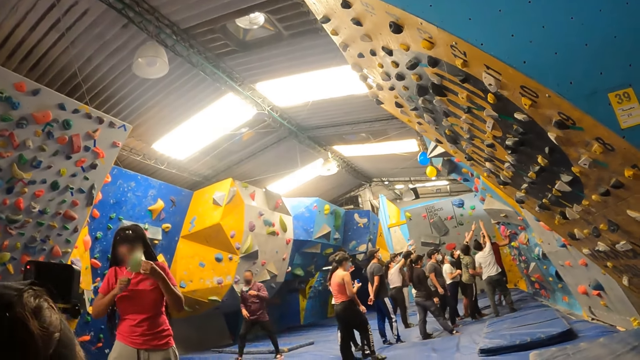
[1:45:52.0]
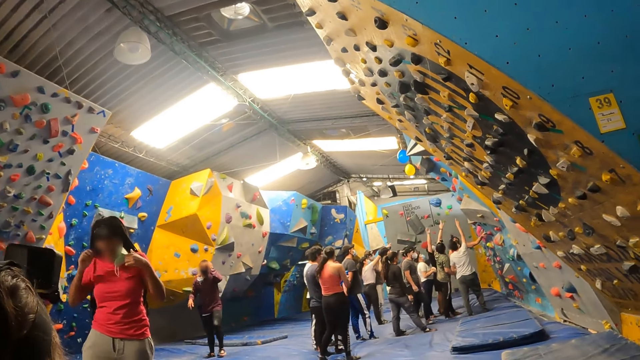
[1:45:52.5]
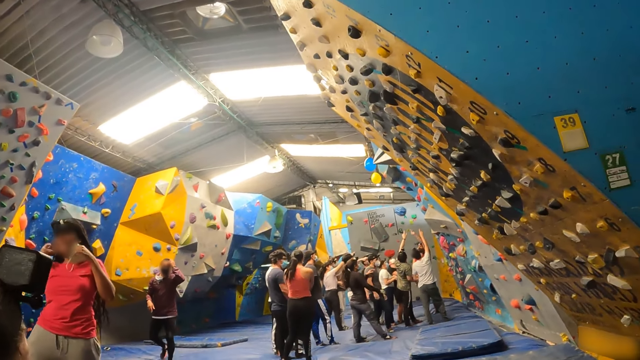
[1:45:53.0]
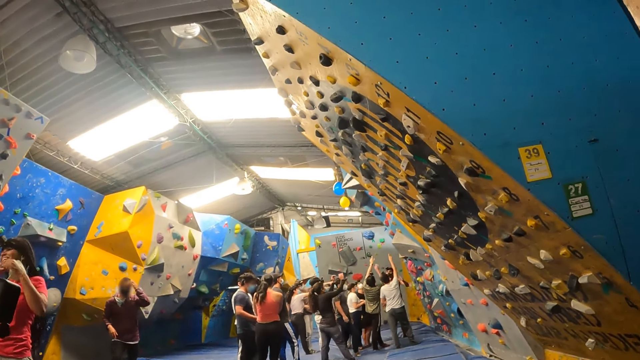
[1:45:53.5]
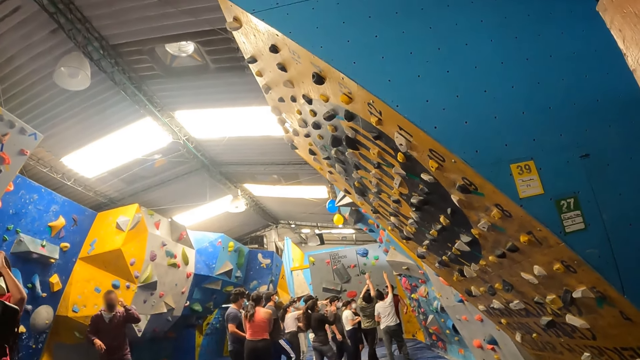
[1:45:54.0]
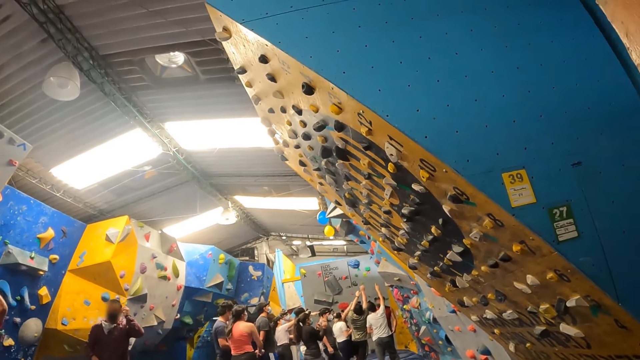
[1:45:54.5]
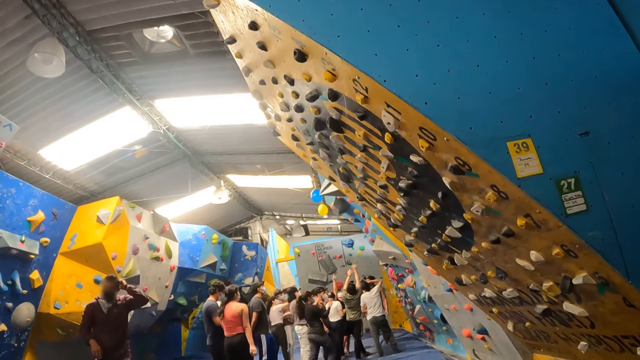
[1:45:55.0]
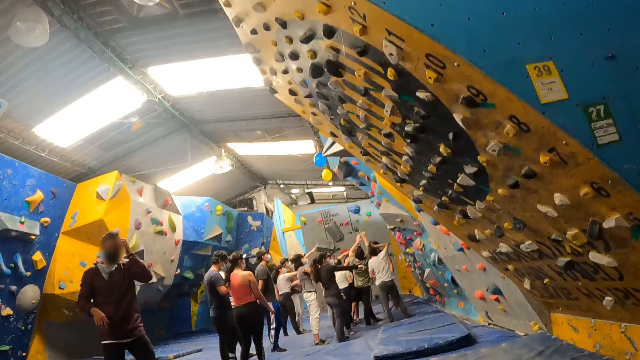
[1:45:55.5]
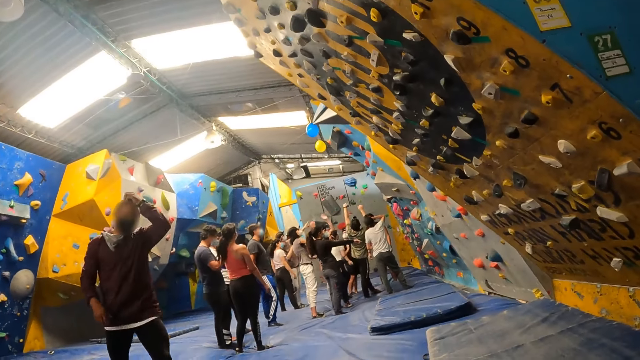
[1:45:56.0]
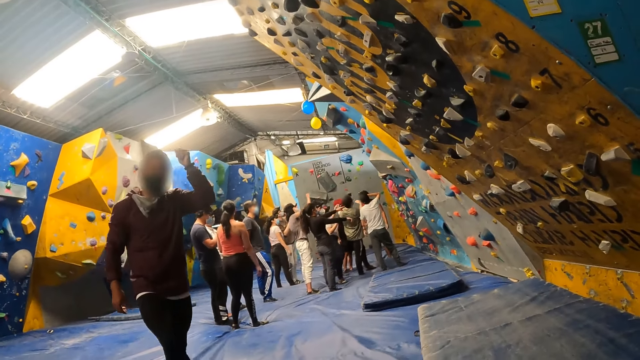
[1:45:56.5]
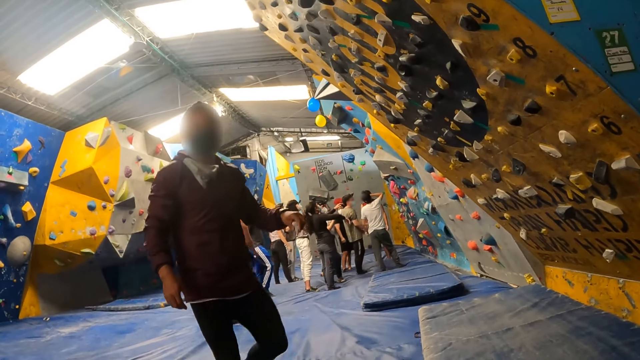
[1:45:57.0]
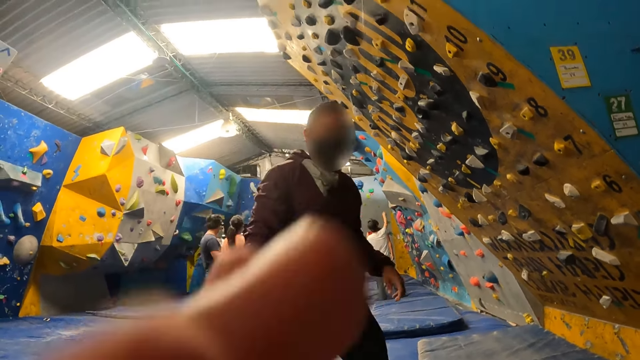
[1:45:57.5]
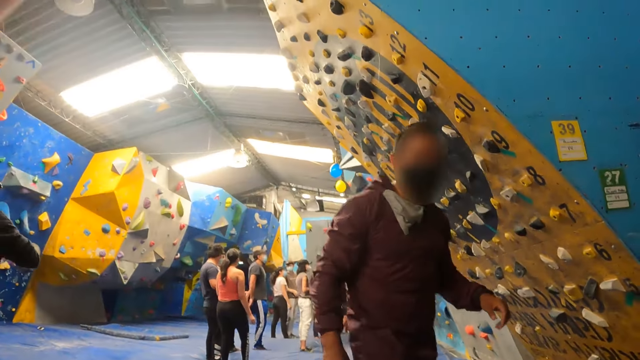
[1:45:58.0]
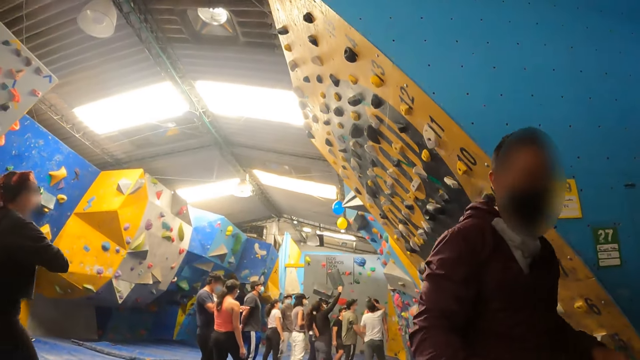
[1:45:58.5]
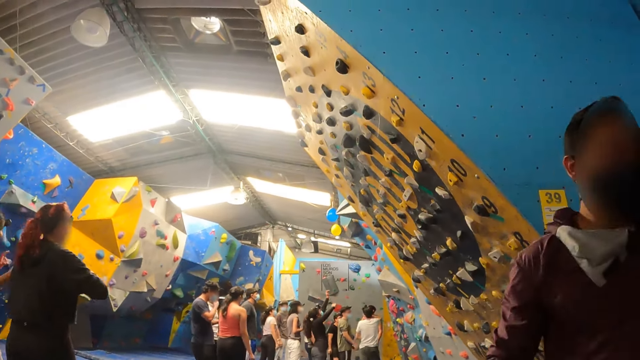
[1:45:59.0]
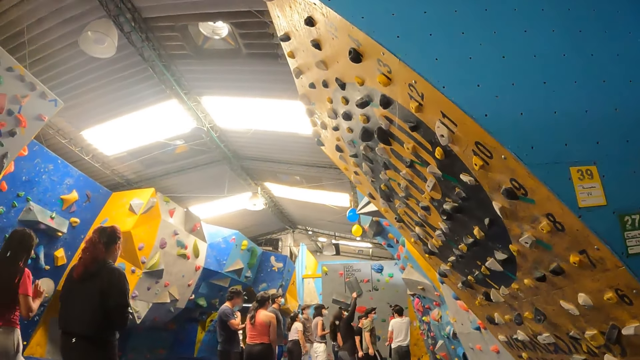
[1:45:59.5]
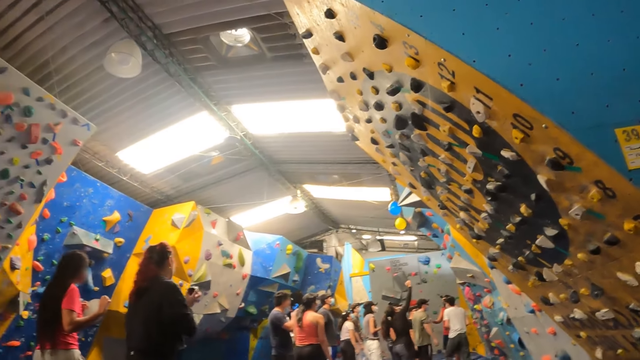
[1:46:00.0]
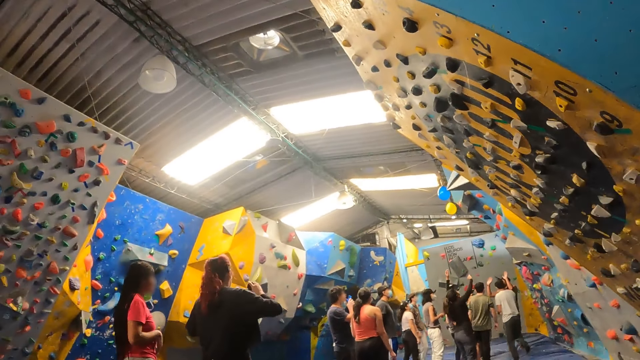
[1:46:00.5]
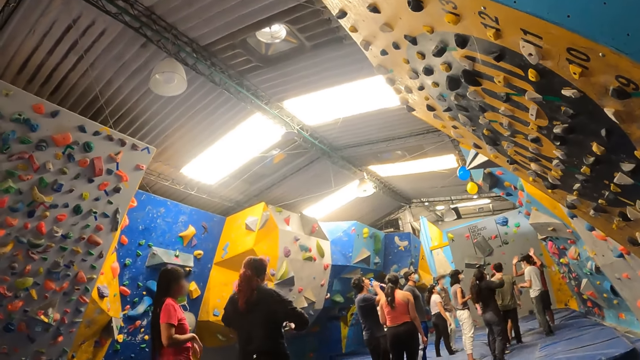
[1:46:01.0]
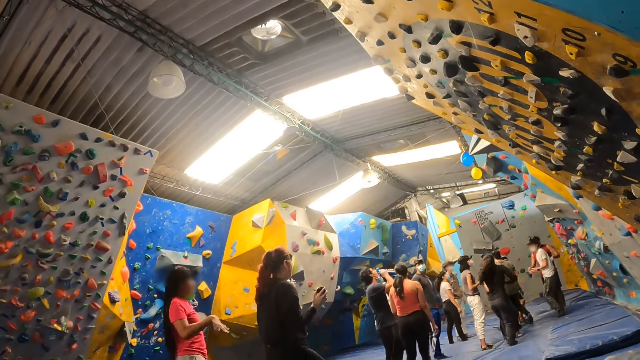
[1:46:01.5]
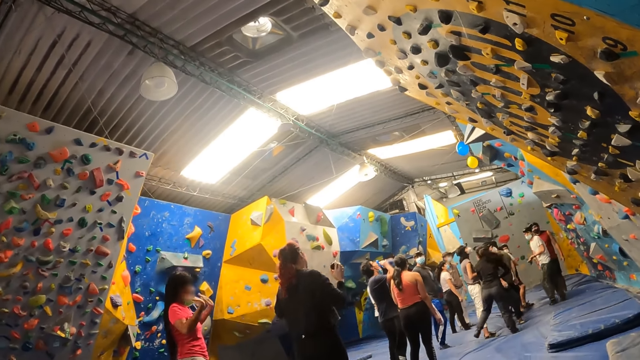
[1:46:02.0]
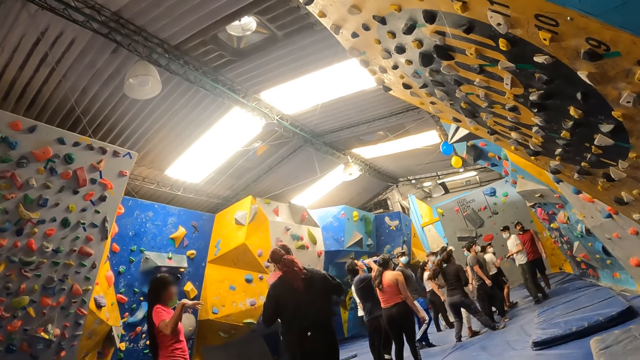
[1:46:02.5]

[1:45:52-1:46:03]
The camera wearer raises a hand.

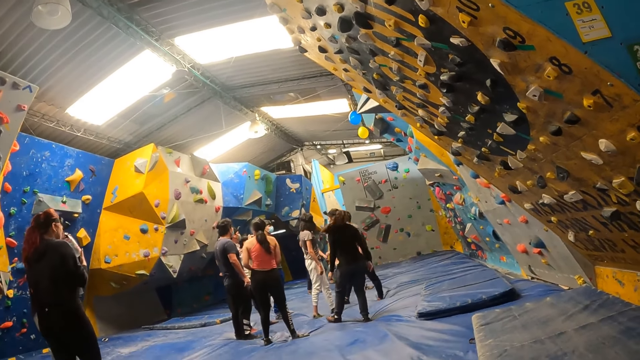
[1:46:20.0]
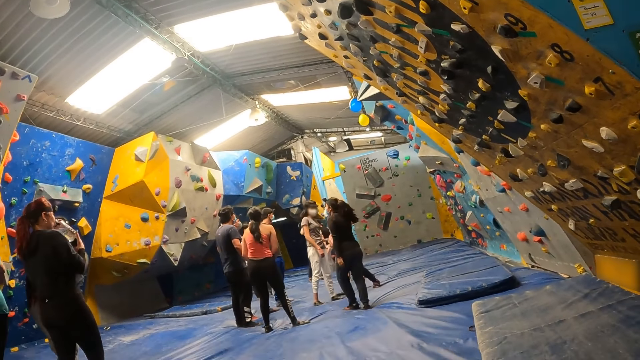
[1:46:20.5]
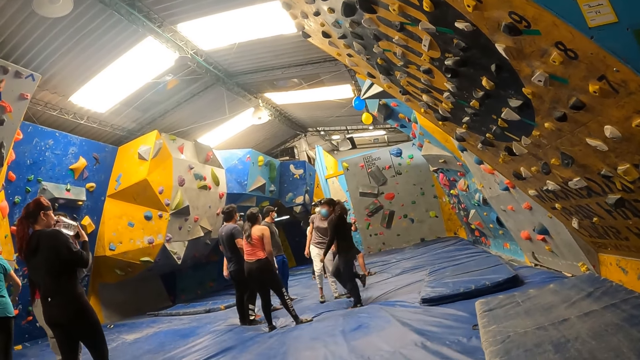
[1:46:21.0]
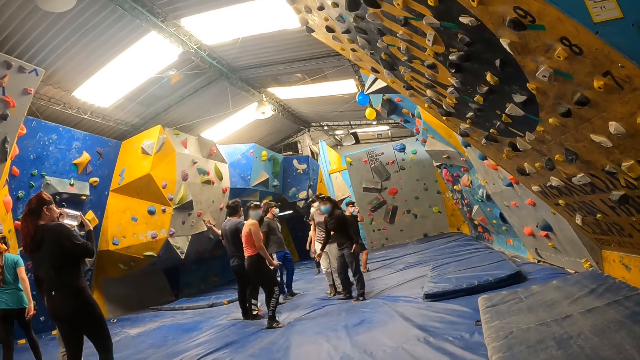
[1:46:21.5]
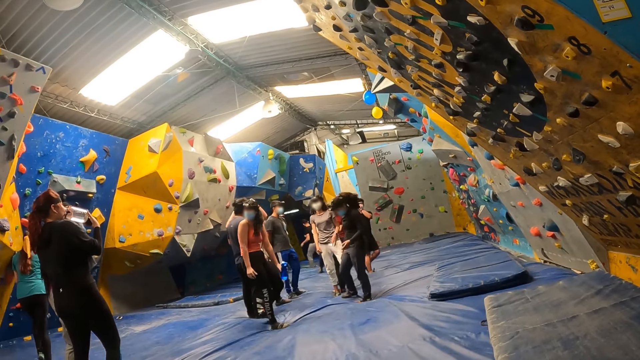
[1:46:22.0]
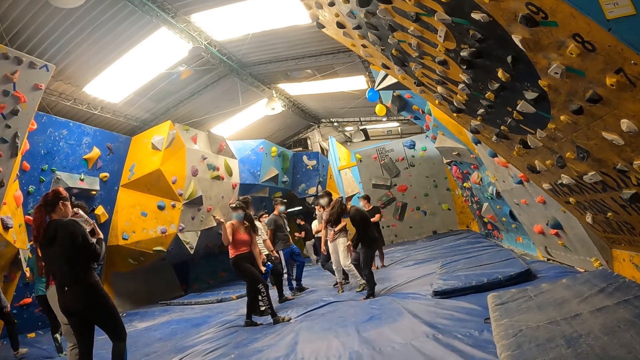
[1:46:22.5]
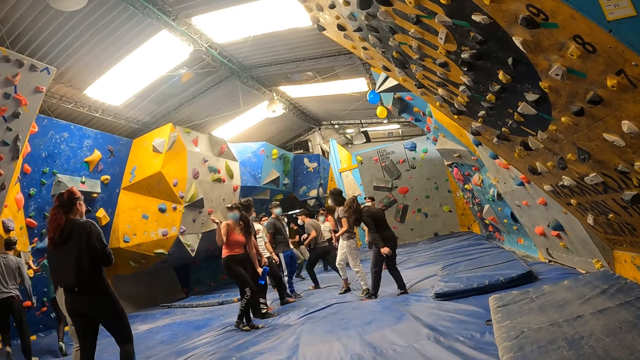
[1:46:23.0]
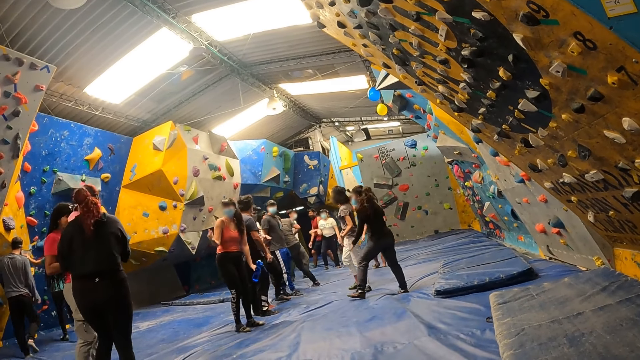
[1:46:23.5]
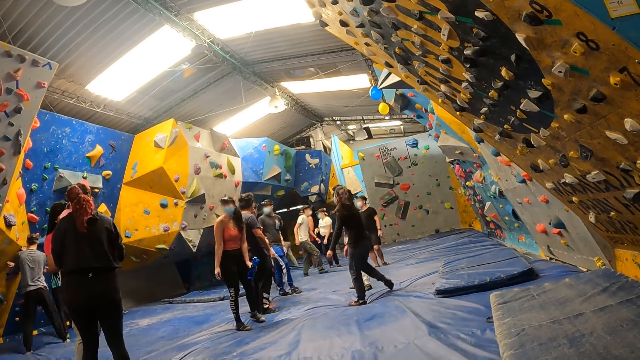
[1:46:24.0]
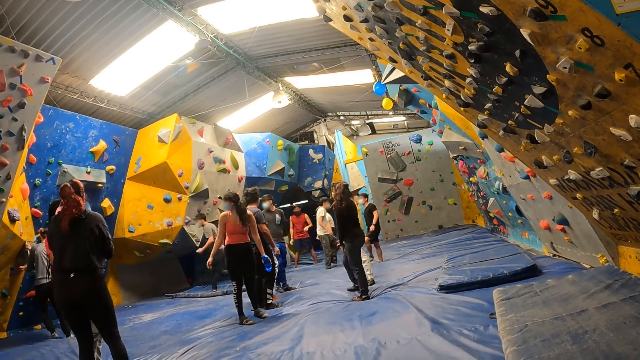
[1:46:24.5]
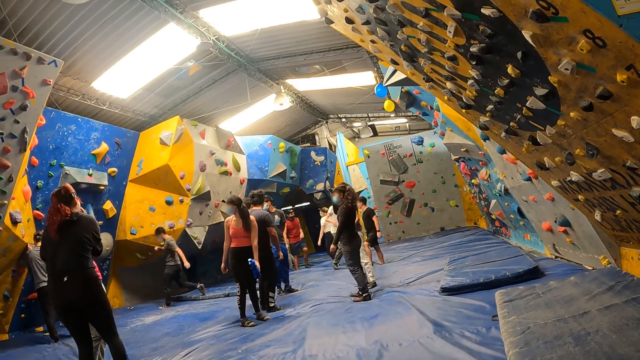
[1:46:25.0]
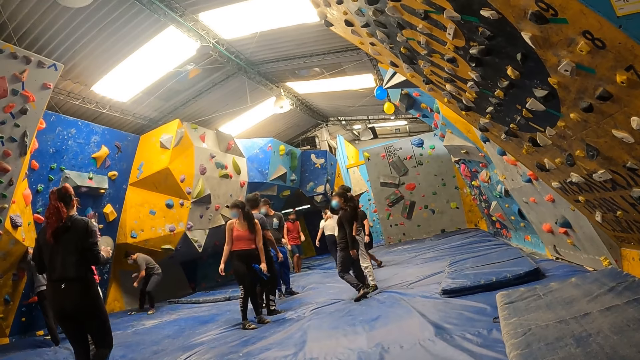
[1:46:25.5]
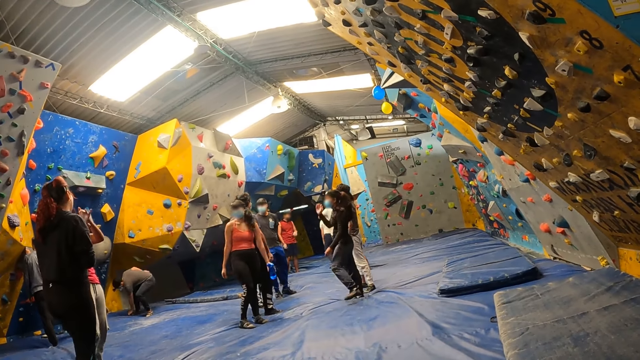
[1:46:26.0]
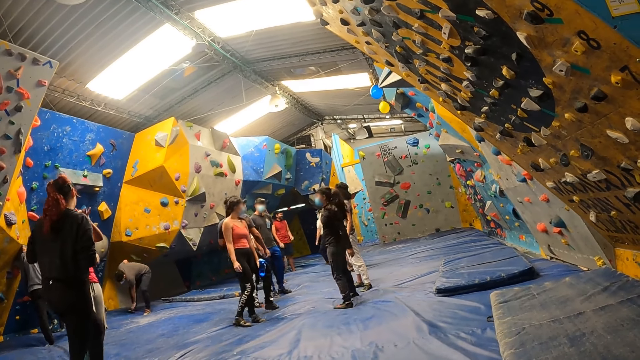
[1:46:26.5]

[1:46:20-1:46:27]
A person walks towards the climbing wall.

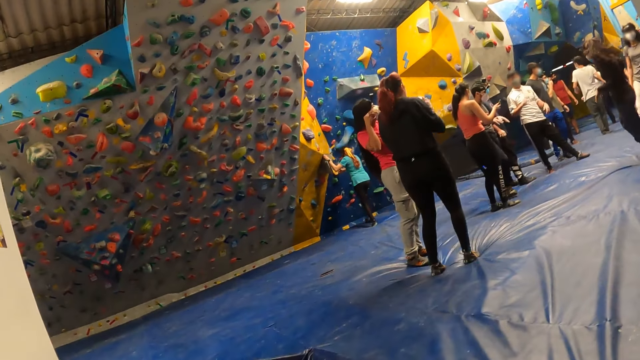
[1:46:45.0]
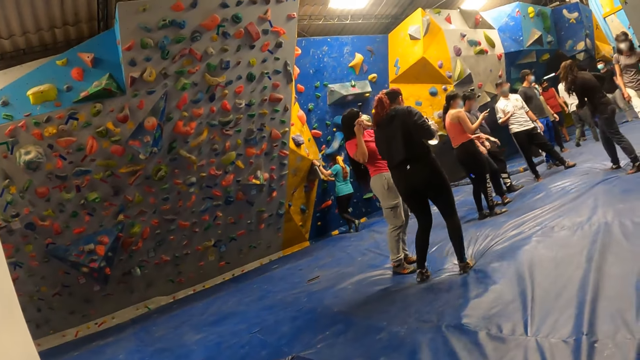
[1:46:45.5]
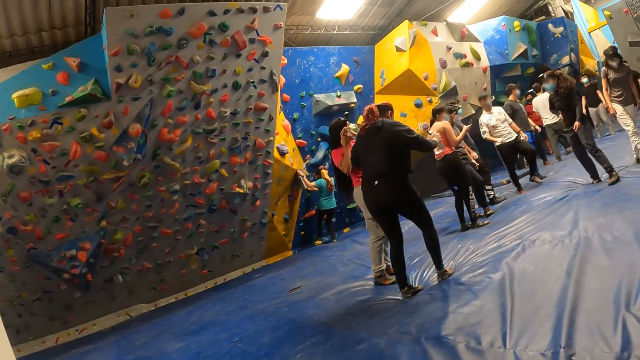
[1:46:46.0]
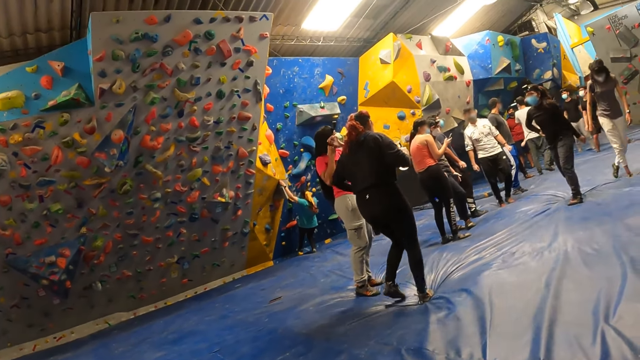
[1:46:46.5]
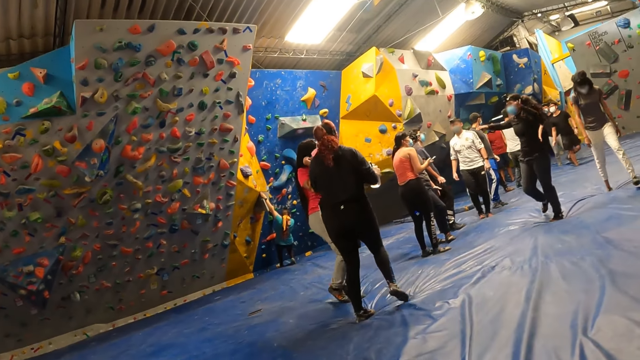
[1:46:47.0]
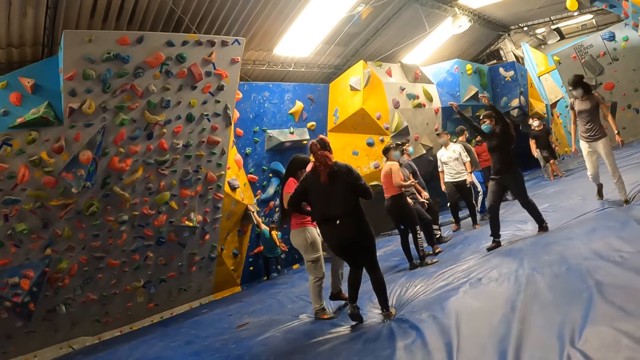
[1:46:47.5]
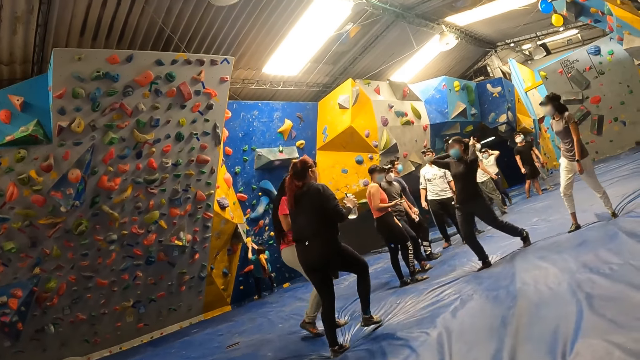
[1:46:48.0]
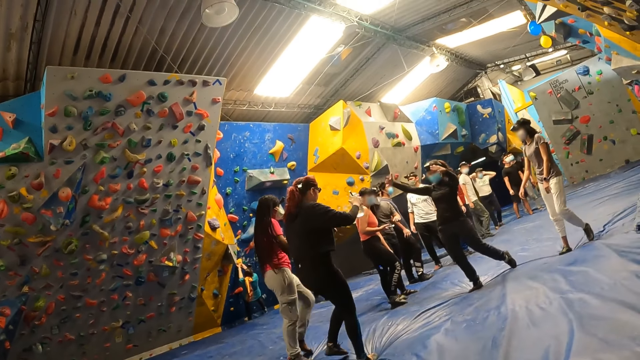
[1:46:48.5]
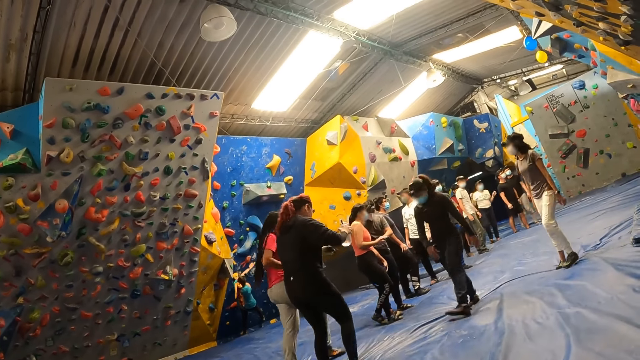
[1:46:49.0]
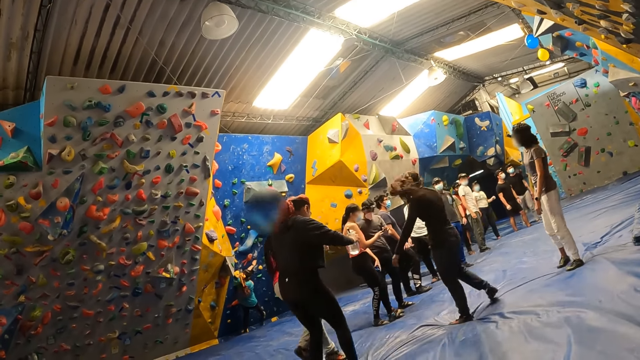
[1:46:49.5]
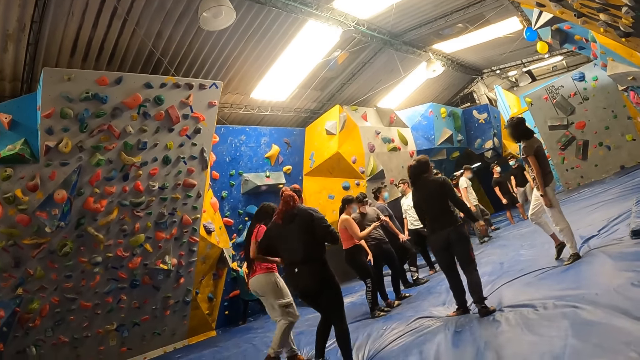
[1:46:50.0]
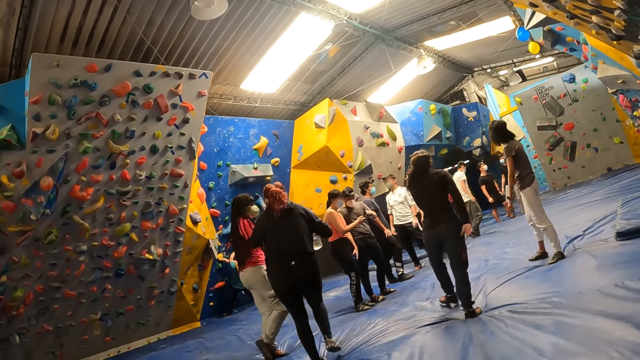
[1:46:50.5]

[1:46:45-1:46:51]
The person walks down the bouncing castle.
